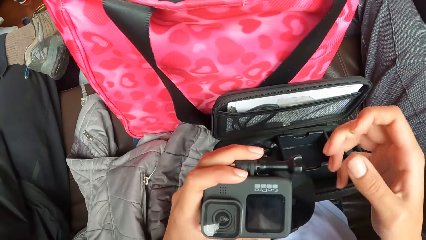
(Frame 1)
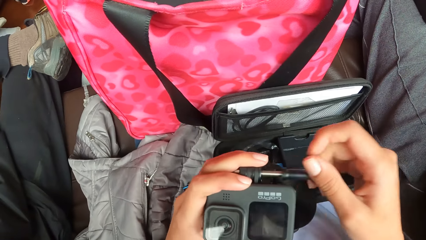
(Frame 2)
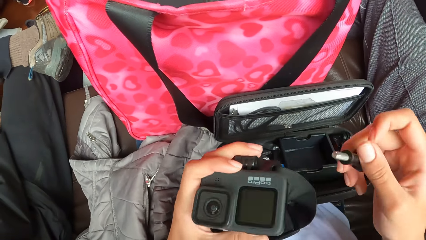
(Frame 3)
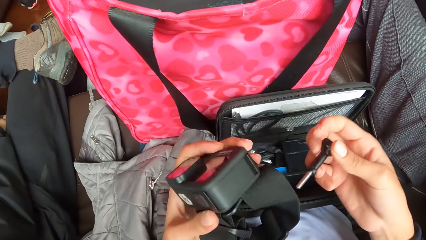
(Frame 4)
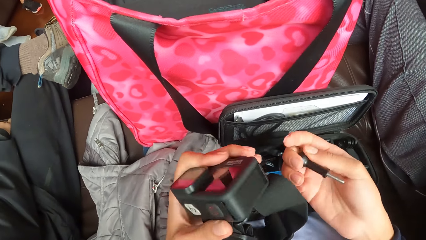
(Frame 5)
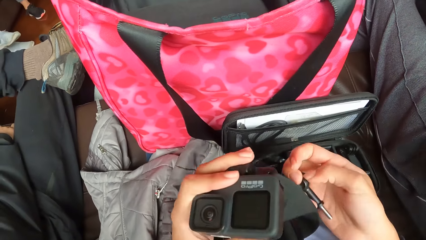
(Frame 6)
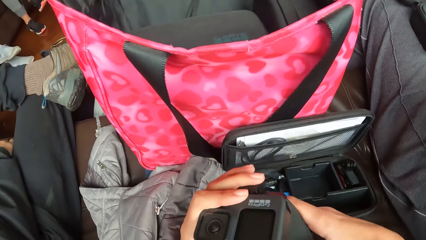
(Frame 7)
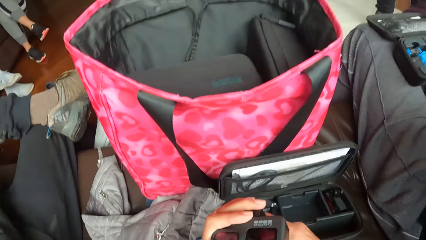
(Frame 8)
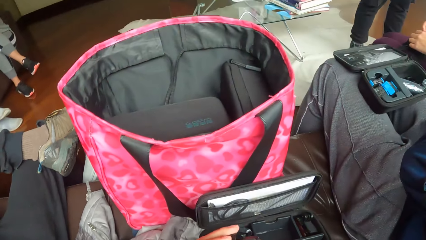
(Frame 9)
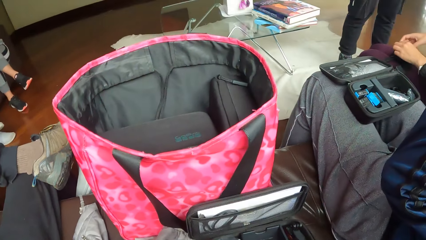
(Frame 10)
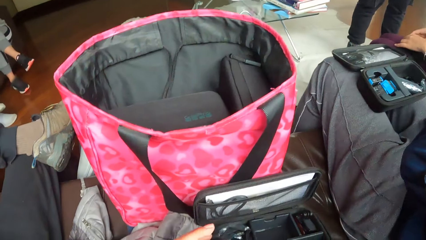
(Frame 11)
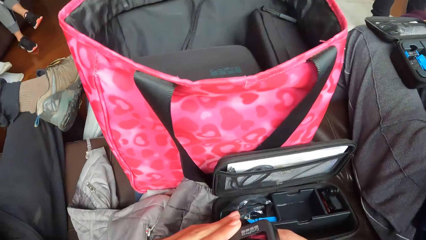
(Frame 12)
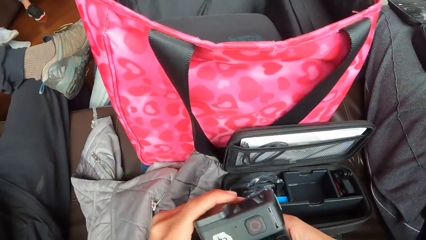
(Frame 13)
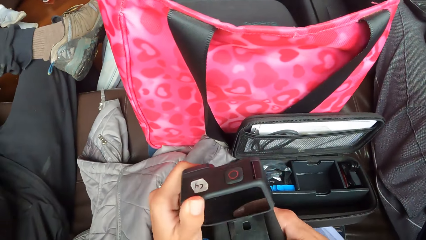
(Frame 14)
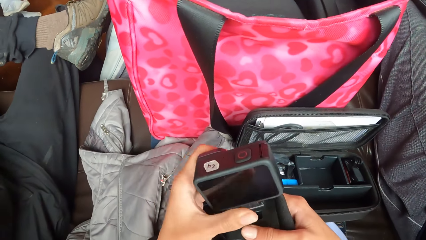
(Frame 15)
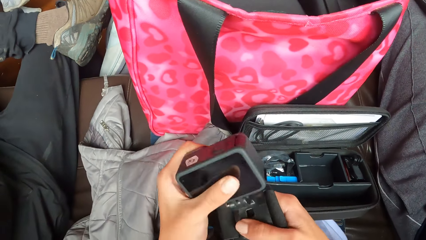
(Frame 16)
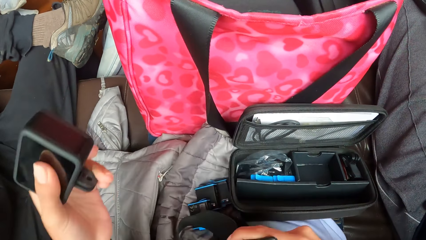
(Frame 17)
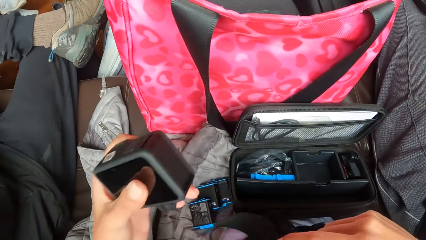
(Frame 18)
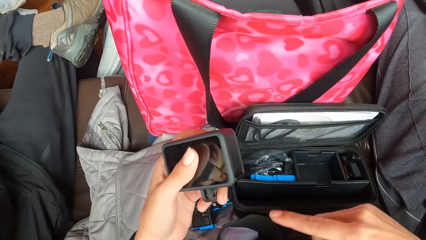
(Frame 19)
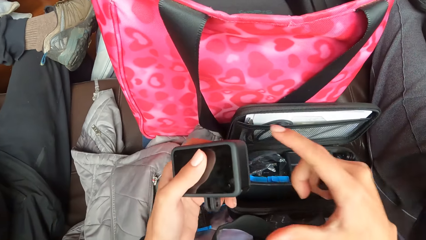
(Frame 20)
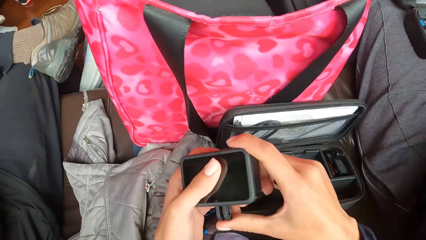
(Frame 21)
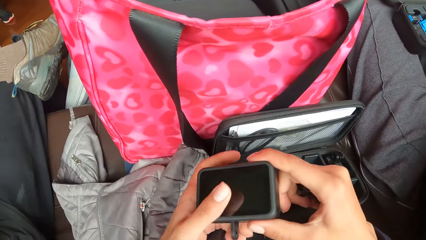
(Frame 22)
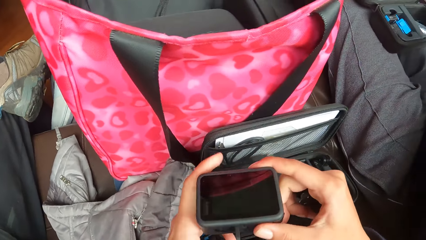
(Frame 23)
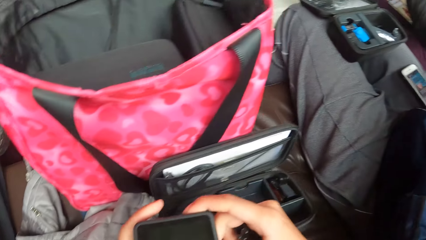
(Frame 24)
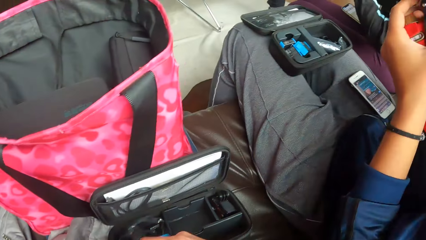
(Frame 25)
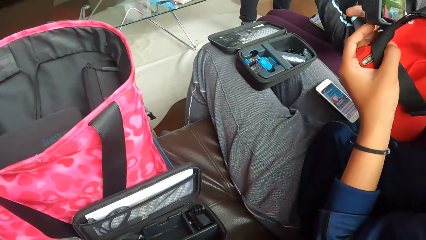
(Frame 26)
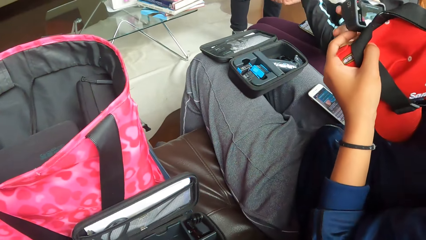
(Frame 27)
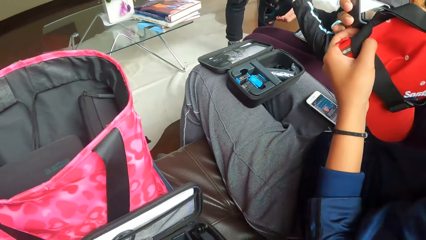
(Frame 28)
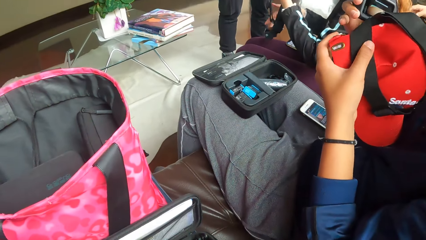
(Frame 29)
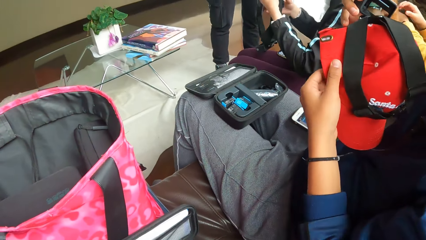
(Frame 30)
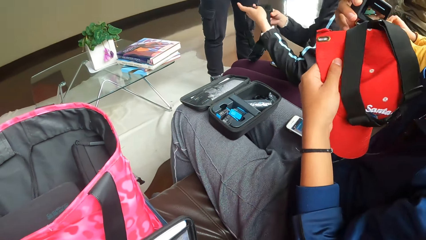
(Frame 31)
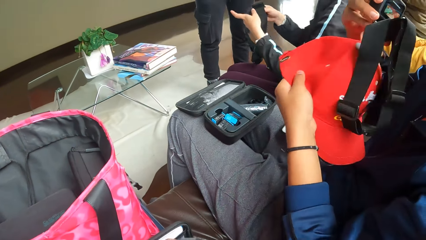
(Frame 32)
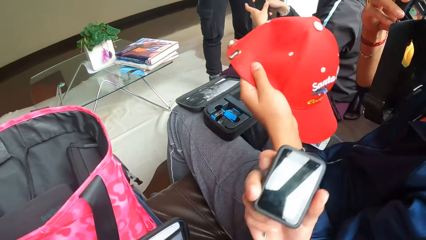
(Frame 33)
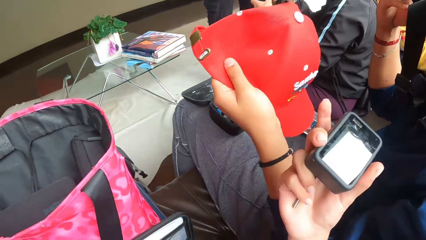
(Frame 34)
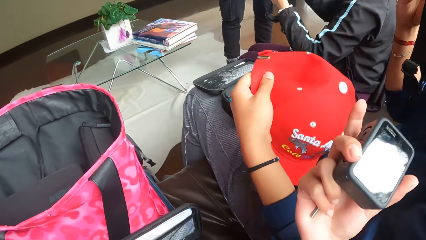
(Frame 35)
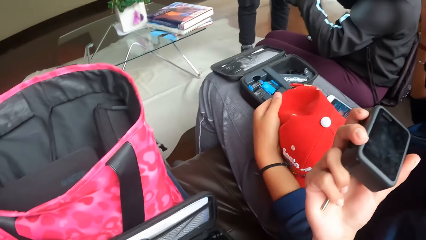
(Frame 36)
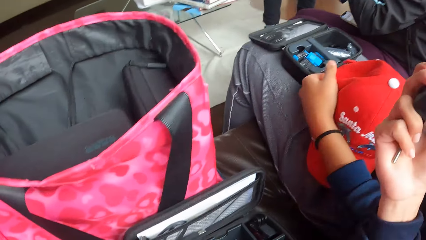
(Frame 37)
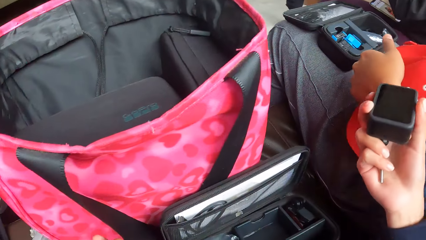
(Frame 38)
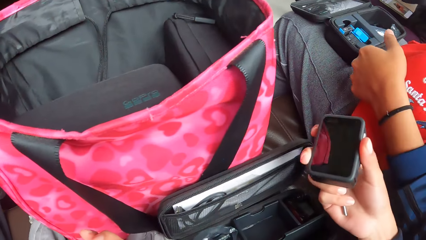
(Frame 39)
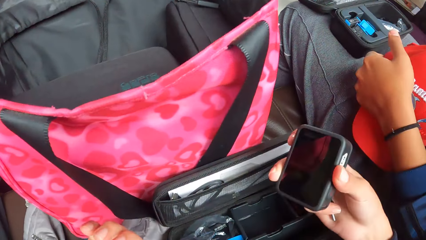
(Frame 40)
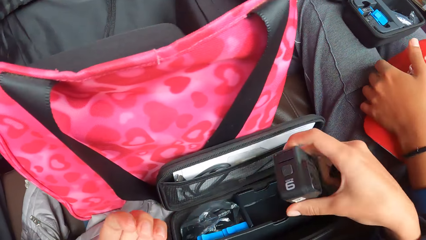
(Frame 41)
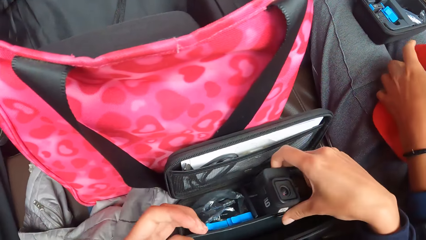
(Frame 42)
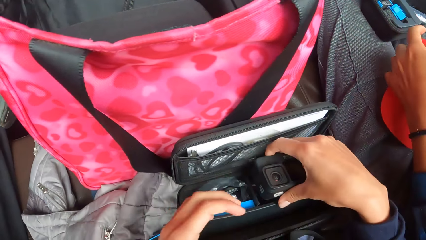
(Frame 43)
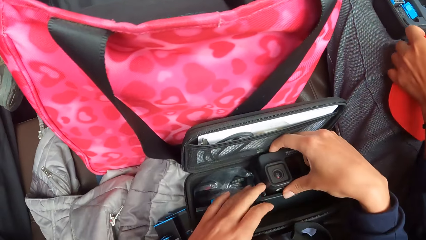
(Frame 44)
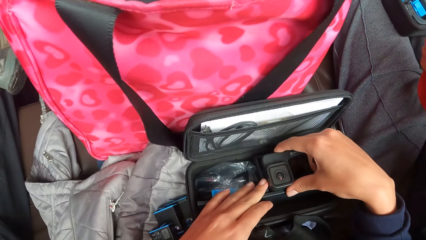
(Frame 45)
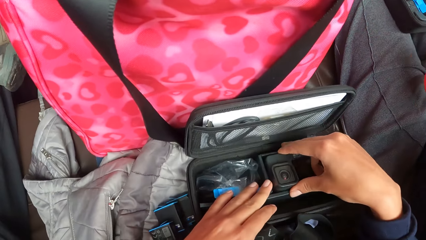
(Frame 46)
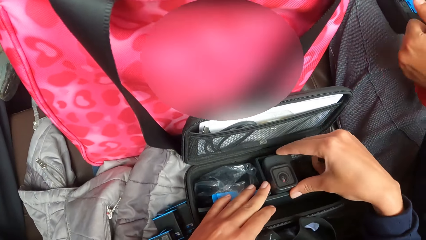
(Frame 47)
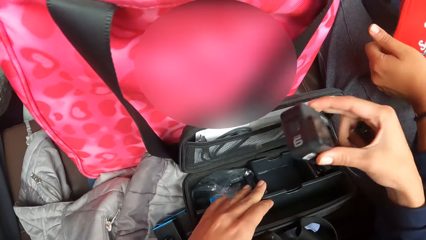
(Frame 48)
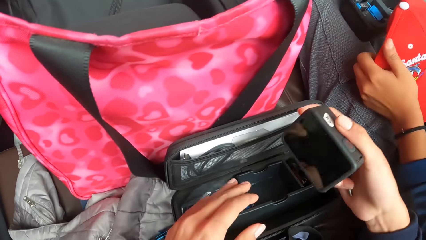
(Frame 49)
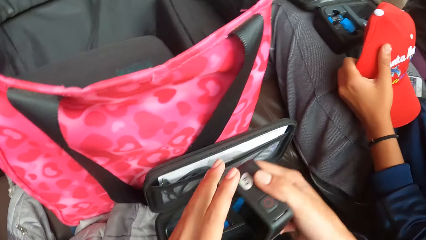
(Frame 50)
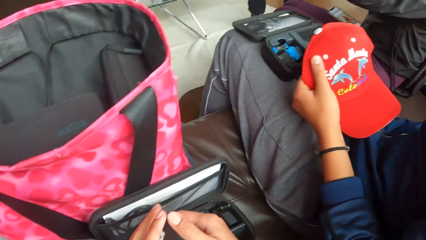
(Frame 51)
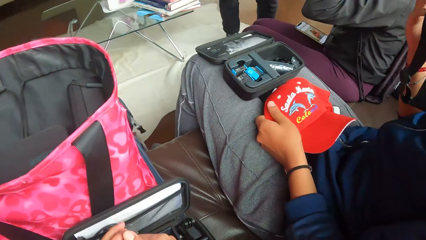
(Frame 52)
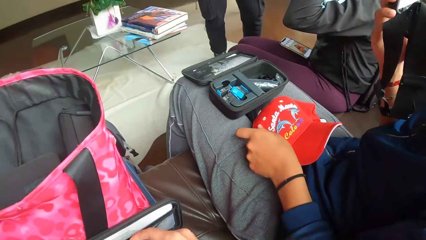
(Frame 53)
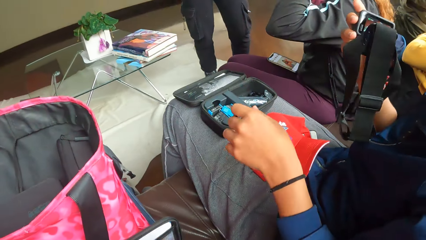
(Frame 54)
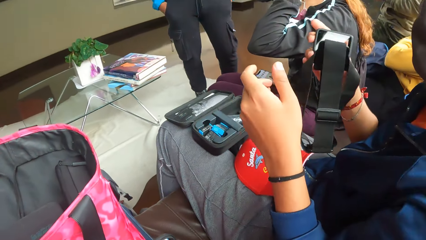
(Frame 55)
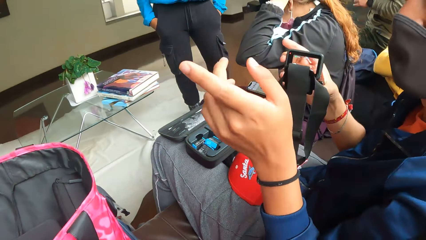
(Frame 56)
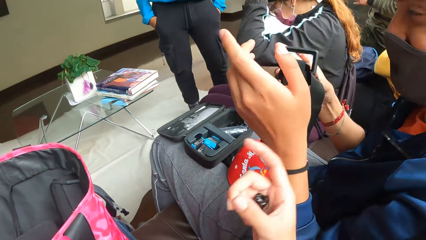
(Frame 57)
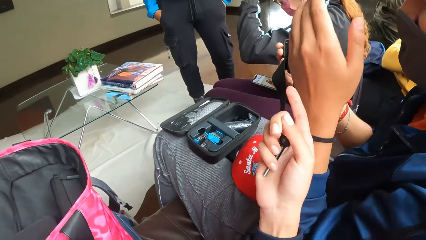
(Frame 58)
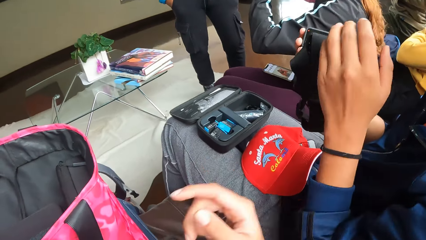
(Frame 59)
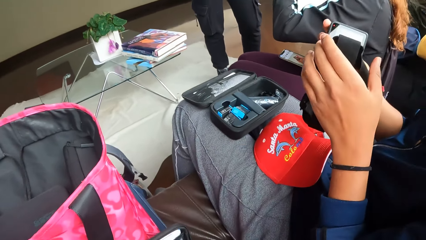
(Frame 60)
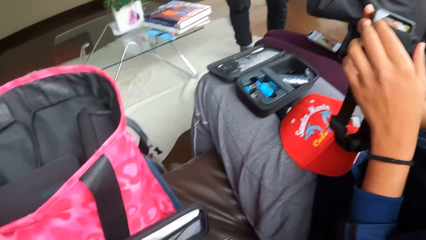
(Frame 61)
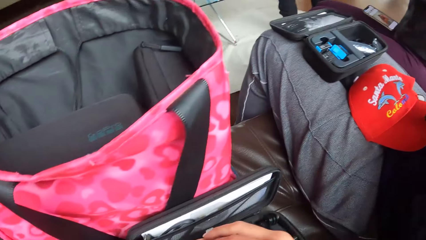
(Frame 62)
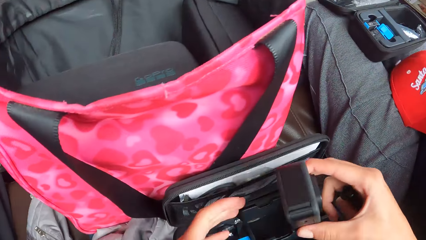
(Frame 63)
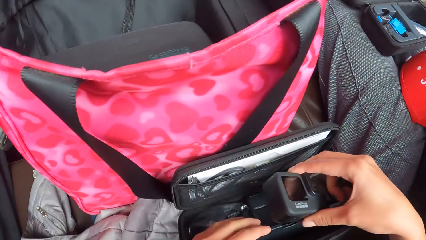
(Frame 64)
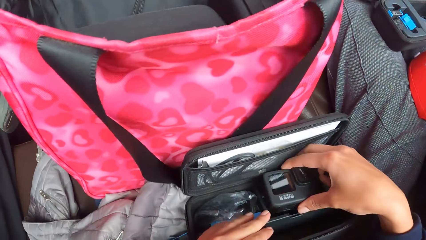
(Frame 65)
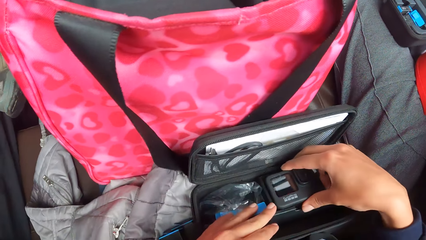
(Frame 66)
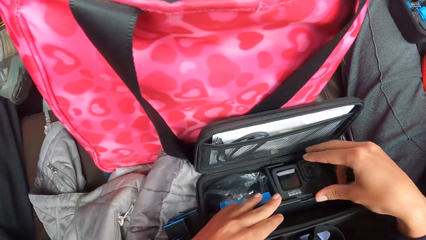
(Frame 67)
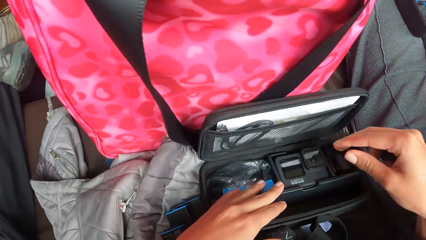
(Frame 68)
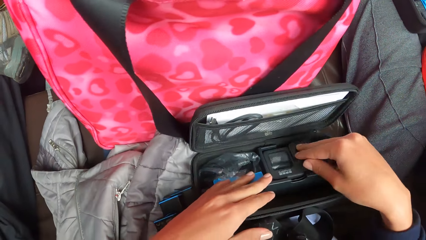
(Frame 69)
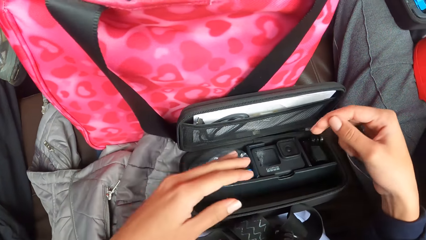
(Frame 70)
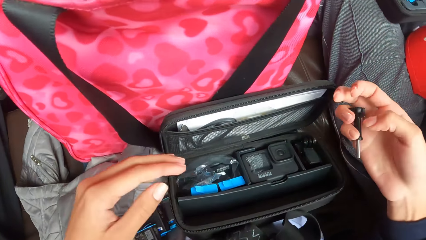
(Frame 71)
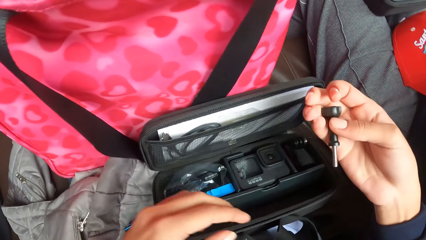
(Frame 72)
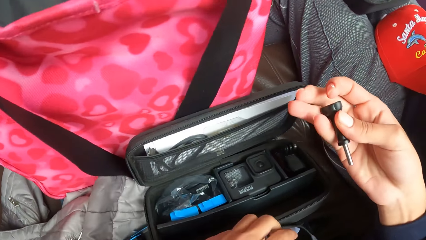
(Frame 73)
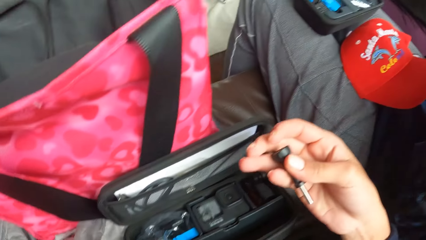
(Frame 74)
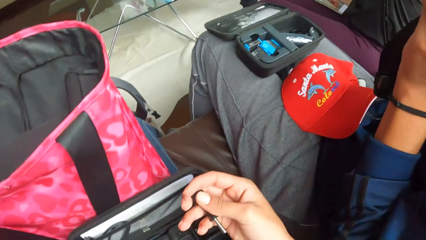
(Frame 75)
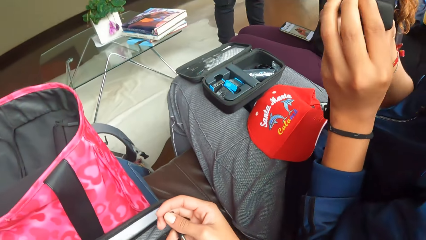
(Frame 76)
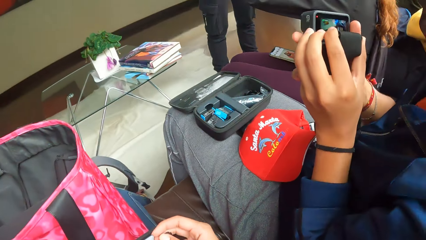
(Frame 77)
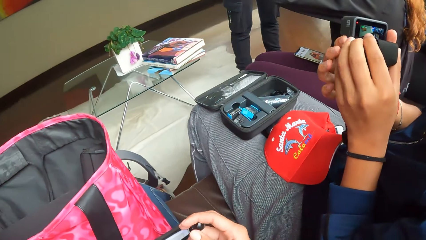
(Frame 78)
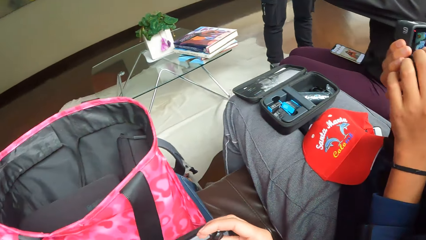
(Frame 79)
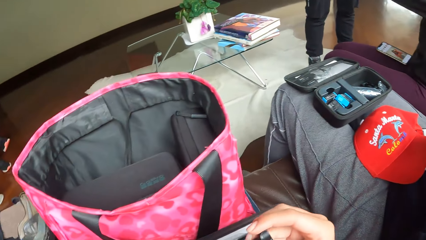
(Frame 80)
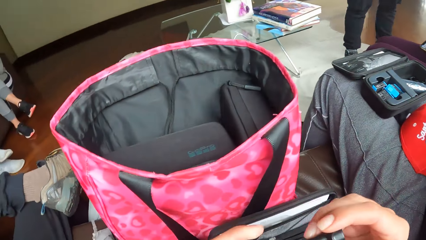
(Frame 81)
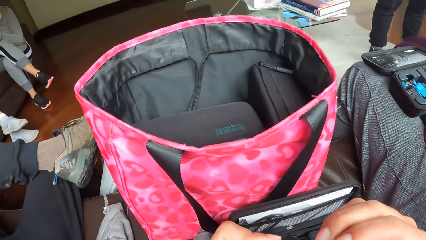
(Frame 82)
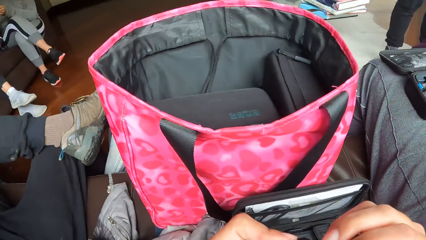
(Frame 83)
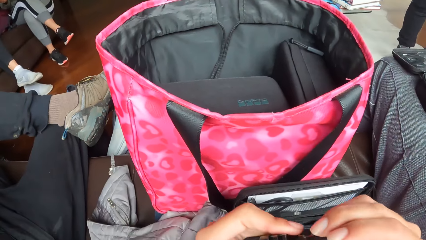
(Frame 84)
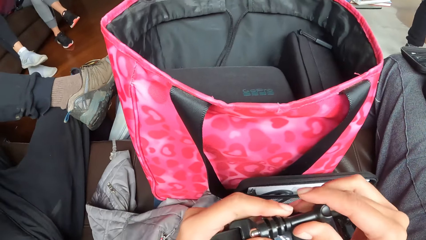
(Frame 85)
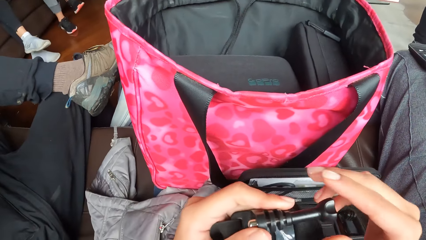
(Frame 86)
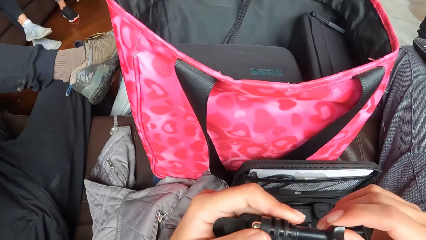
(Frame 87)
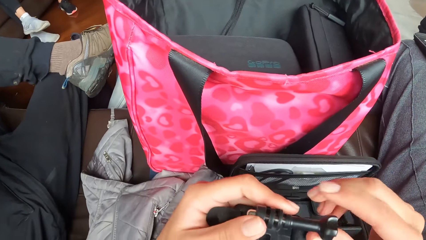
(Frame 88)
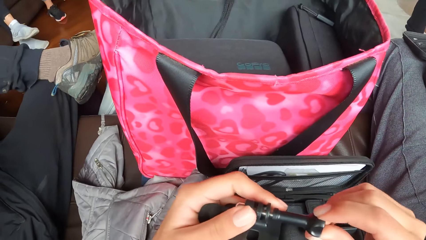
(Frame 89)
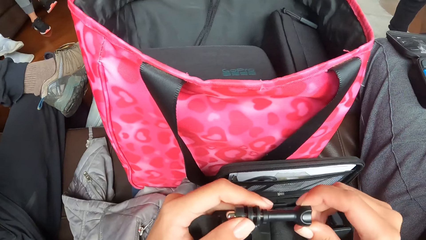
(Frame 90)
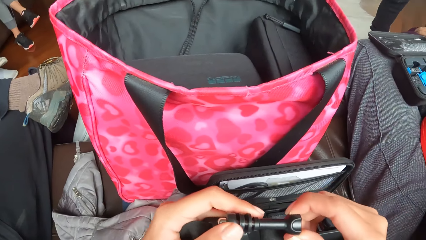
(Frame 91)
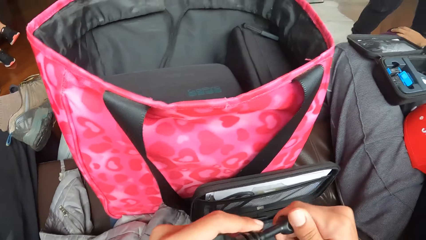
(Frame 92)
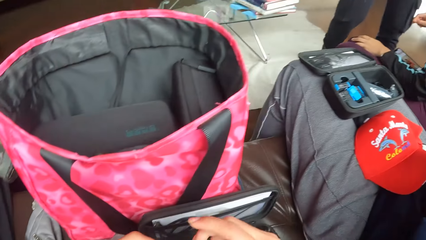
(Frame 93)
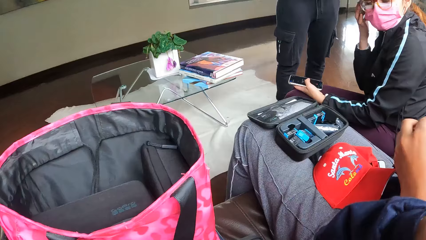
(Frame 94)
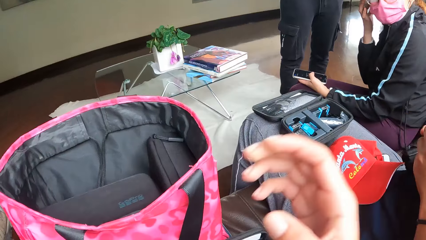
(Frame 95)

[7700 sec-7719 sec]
The camera wearer removes the camera in her left hand from the camera holder in her right hand. She dismantles the camera in hand. The woman removes a camera from a face cap in her left hand with her right hand. The woman holds the cap in hand and puts the cap on her lap. The camera wearer places the camera in her right hand into the camera case on her thigh. She removes the camera from the camera case on her thigh with her right hand. The woman holds the camera in hand. The camera wearer interacts with the woman. She places the camera in her right hand into the camera case on her thigh. She loosens the camera knob with both hands. She touches camera parts in hand.
